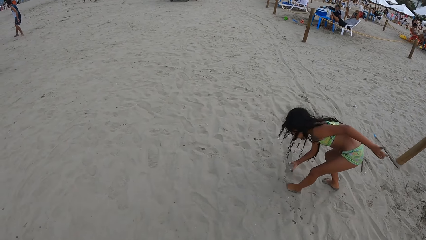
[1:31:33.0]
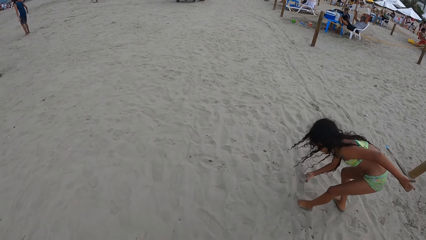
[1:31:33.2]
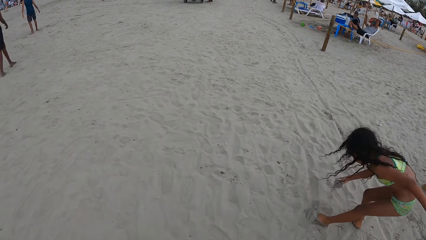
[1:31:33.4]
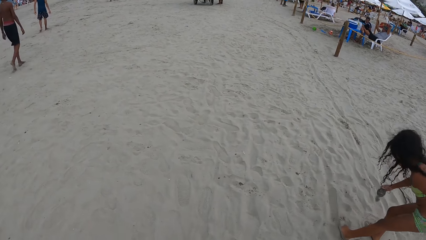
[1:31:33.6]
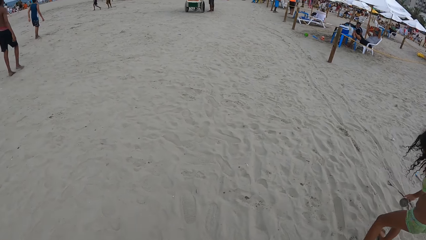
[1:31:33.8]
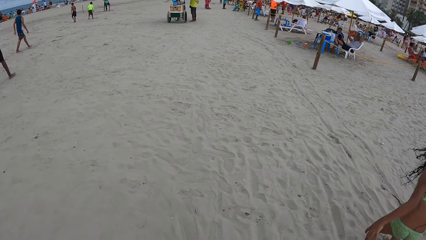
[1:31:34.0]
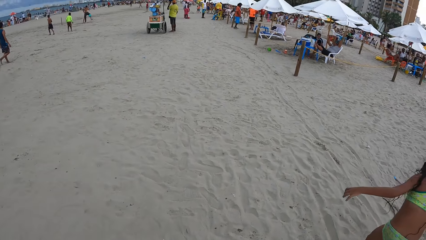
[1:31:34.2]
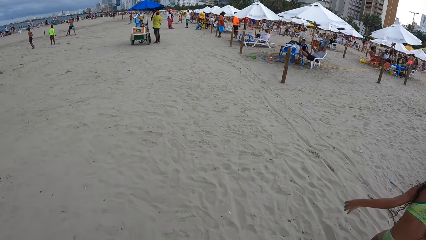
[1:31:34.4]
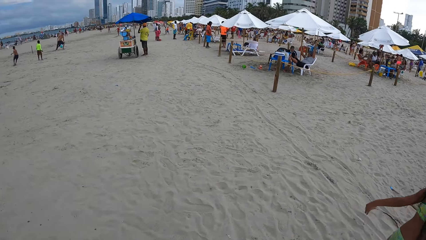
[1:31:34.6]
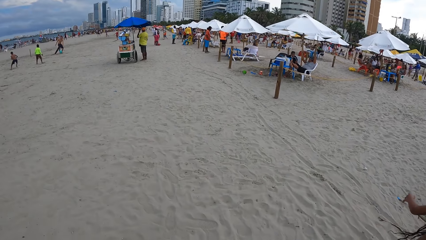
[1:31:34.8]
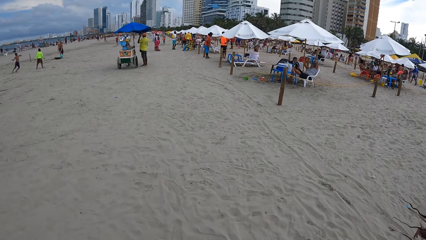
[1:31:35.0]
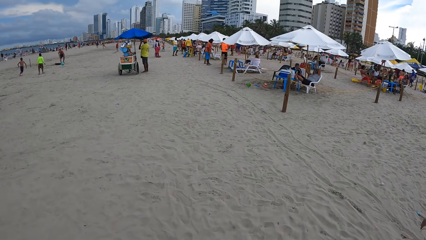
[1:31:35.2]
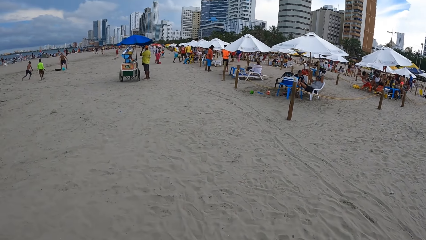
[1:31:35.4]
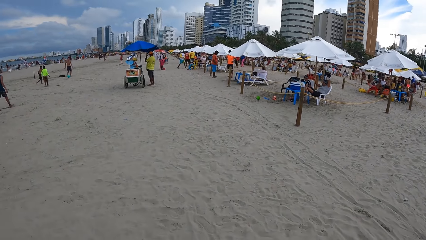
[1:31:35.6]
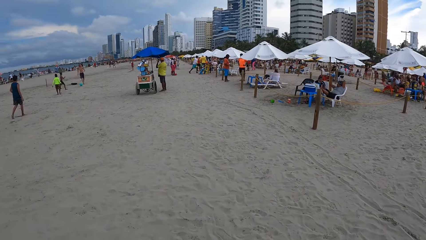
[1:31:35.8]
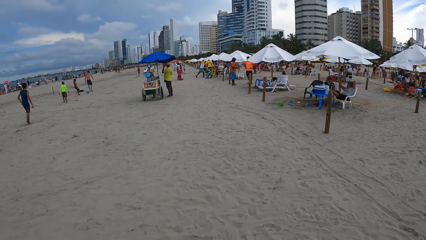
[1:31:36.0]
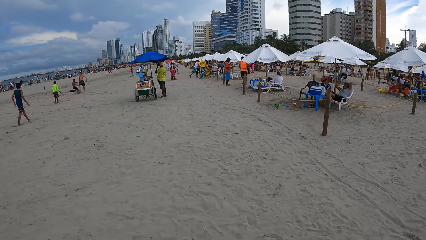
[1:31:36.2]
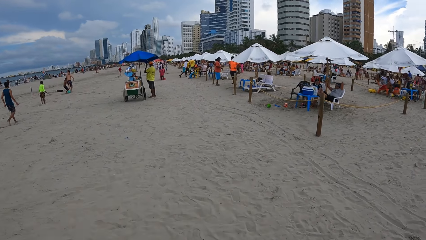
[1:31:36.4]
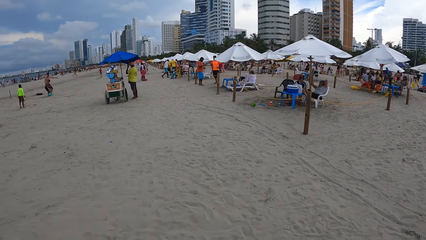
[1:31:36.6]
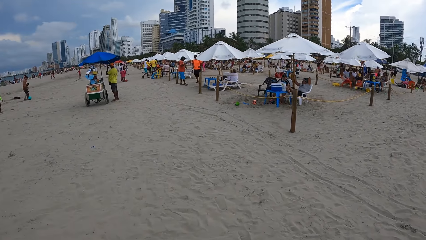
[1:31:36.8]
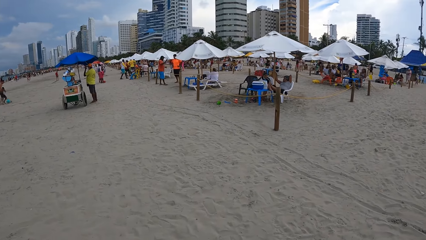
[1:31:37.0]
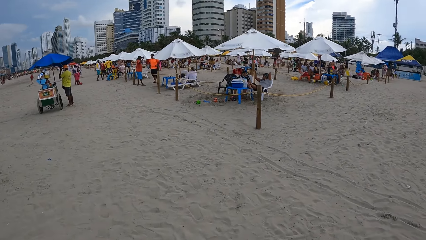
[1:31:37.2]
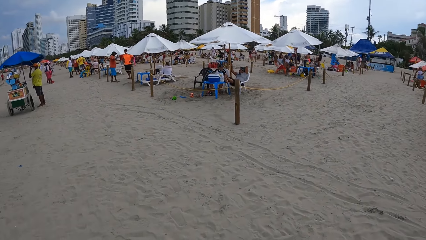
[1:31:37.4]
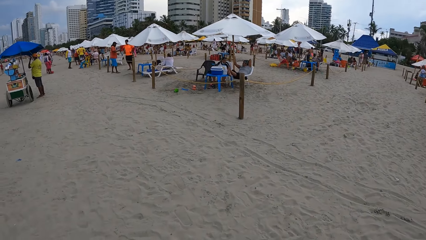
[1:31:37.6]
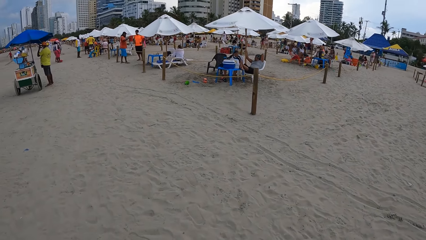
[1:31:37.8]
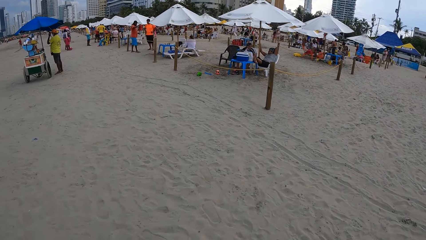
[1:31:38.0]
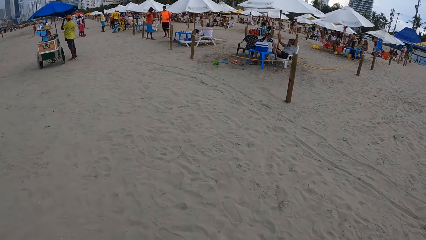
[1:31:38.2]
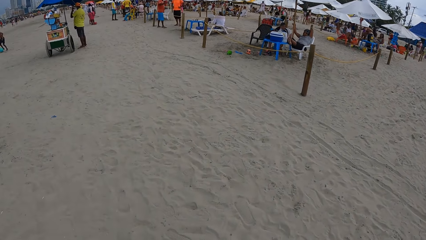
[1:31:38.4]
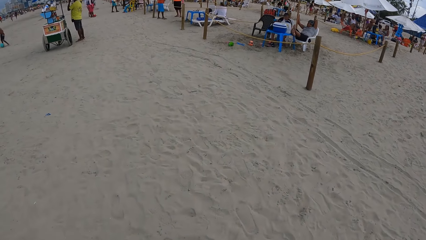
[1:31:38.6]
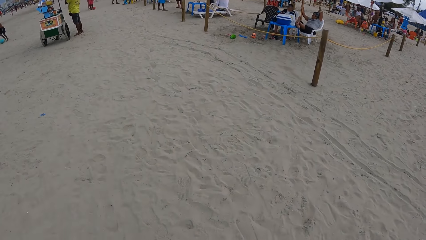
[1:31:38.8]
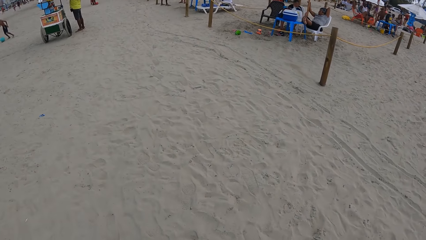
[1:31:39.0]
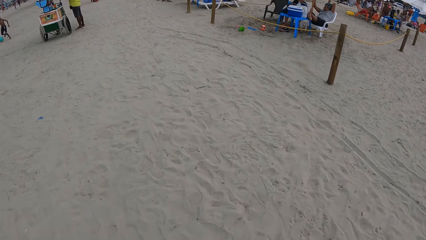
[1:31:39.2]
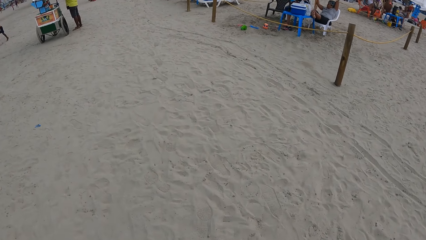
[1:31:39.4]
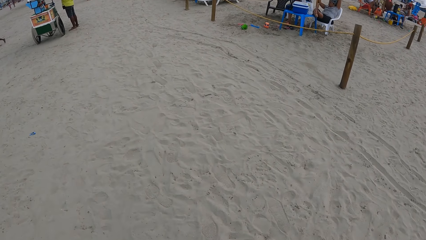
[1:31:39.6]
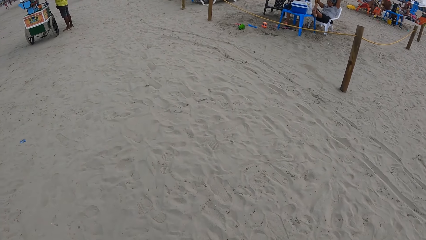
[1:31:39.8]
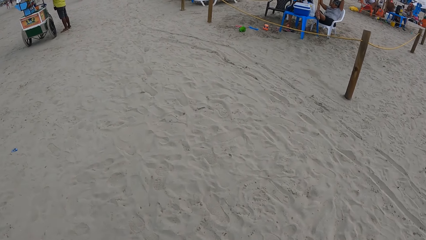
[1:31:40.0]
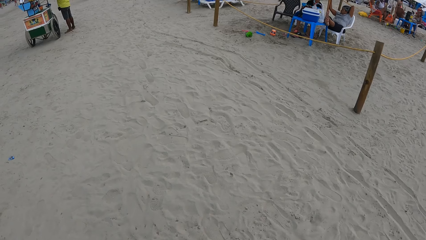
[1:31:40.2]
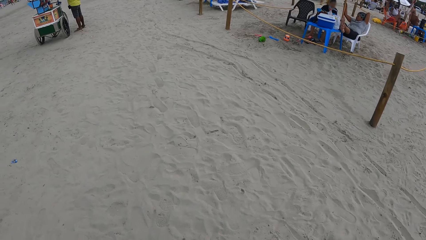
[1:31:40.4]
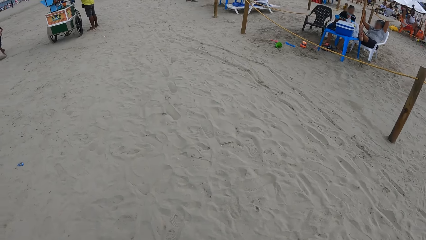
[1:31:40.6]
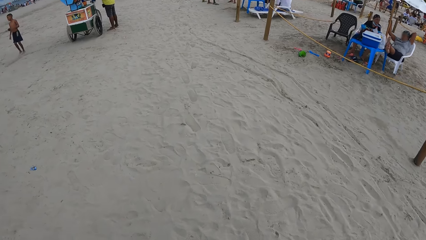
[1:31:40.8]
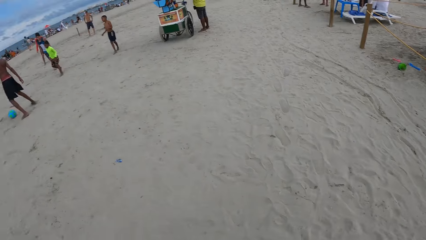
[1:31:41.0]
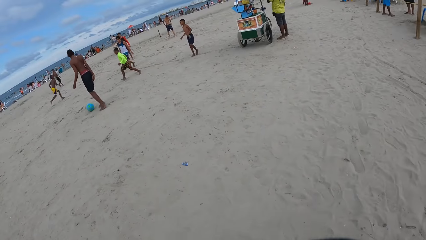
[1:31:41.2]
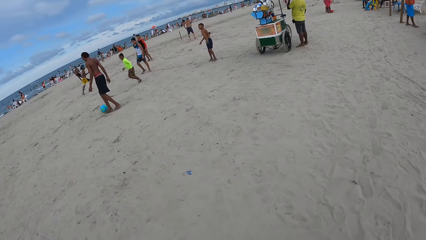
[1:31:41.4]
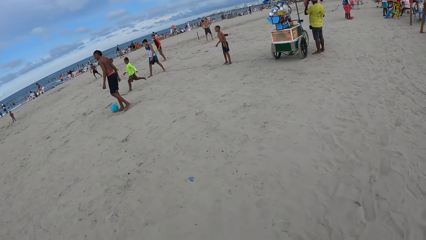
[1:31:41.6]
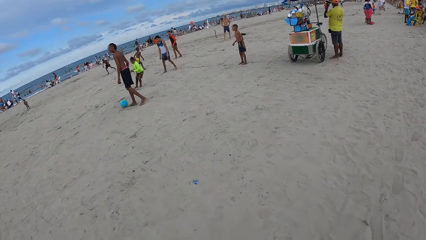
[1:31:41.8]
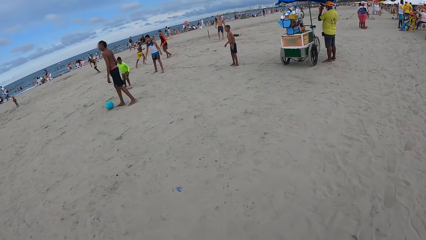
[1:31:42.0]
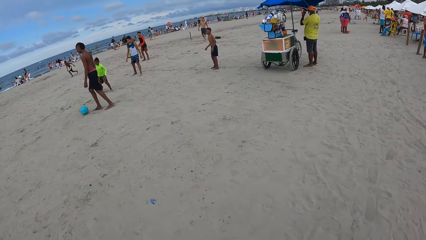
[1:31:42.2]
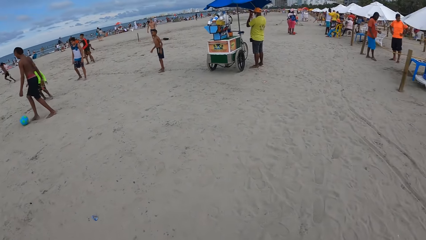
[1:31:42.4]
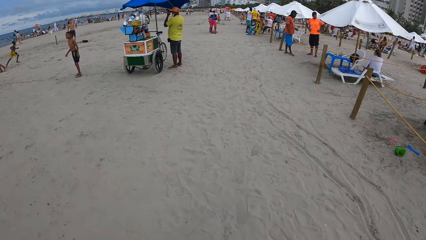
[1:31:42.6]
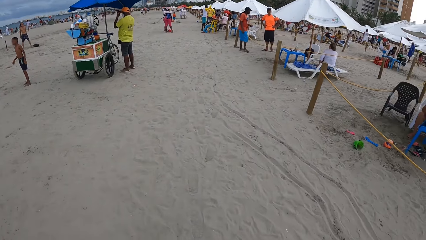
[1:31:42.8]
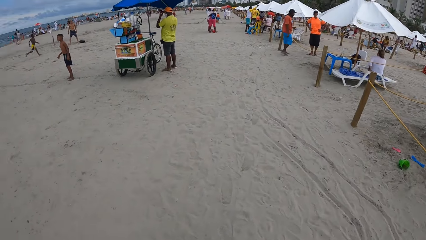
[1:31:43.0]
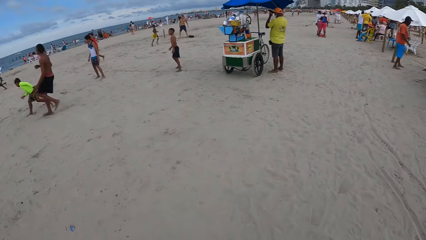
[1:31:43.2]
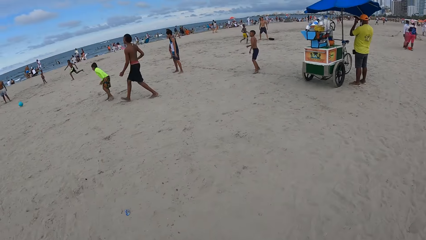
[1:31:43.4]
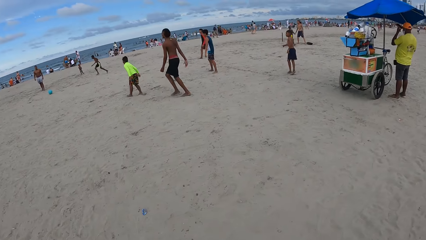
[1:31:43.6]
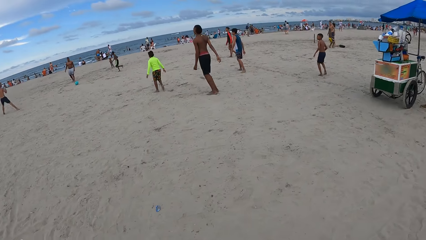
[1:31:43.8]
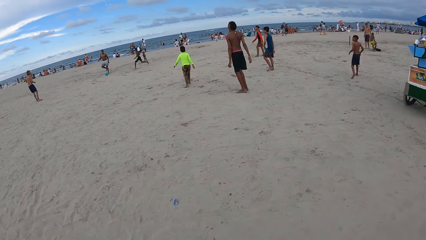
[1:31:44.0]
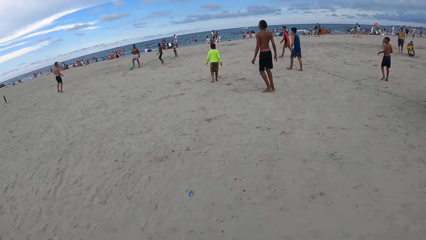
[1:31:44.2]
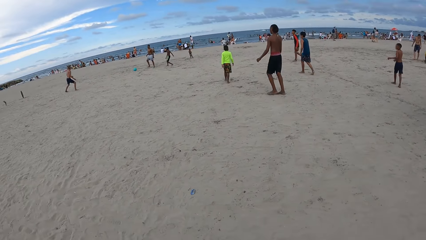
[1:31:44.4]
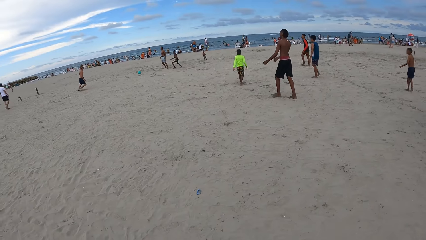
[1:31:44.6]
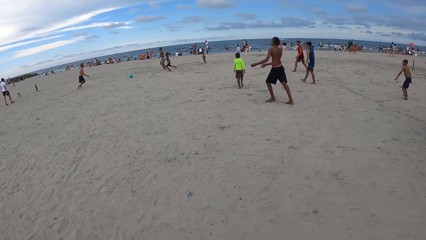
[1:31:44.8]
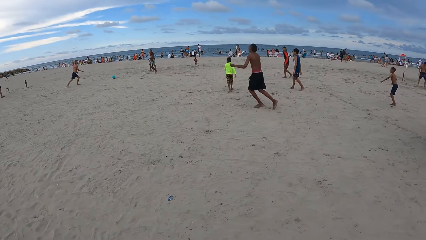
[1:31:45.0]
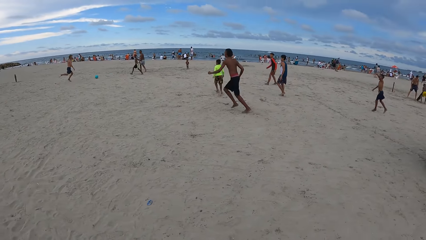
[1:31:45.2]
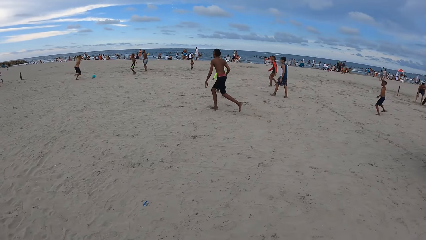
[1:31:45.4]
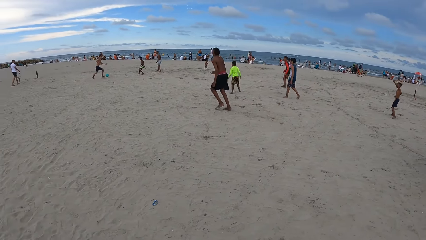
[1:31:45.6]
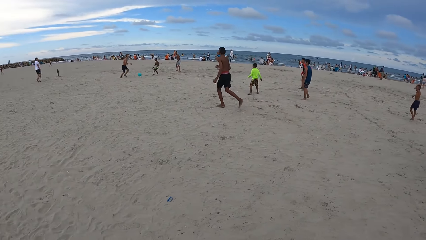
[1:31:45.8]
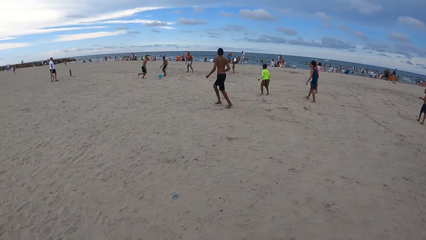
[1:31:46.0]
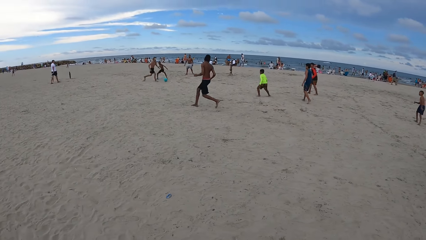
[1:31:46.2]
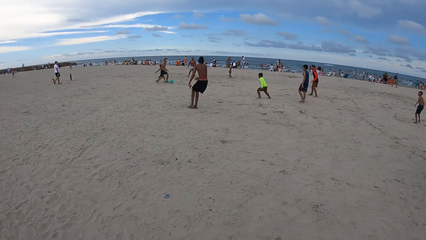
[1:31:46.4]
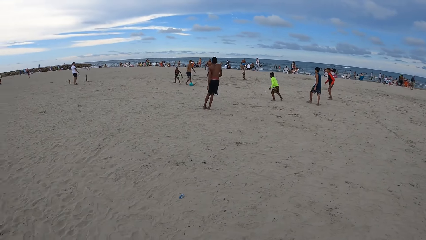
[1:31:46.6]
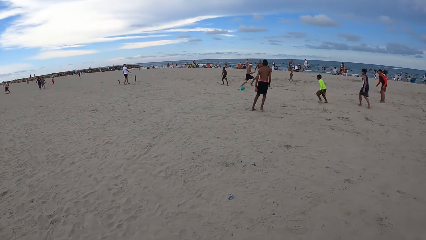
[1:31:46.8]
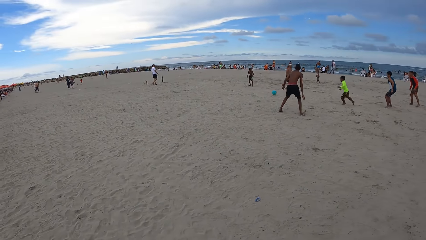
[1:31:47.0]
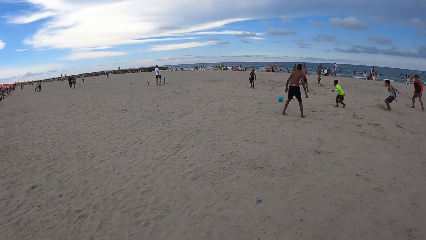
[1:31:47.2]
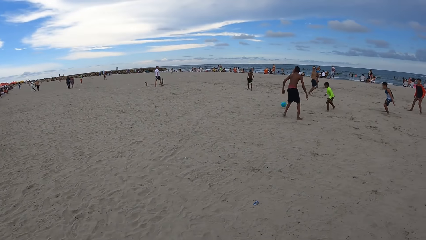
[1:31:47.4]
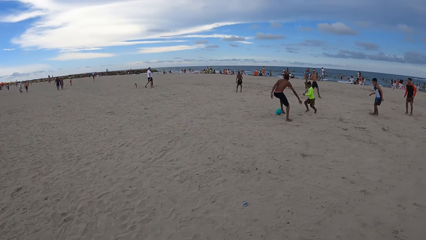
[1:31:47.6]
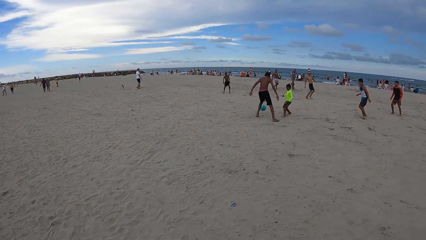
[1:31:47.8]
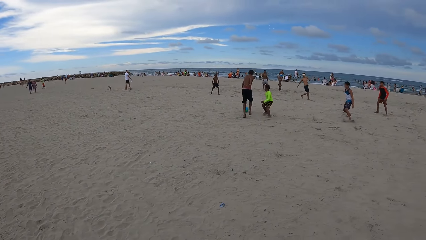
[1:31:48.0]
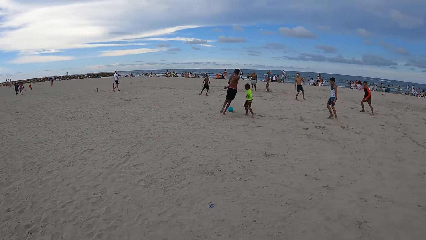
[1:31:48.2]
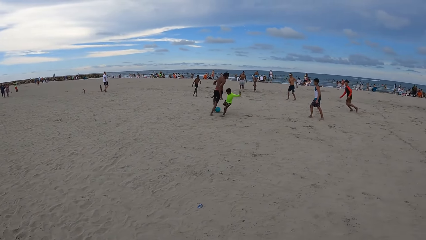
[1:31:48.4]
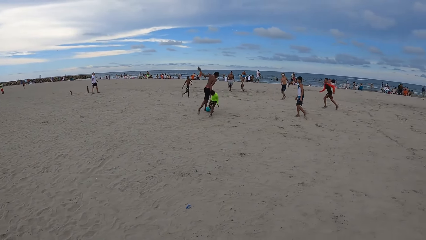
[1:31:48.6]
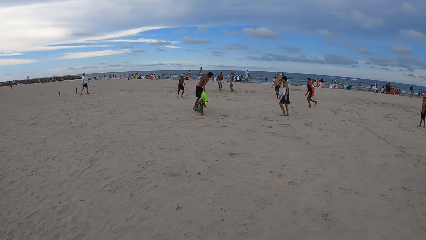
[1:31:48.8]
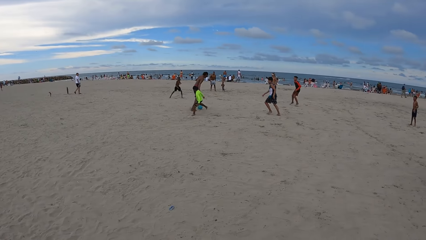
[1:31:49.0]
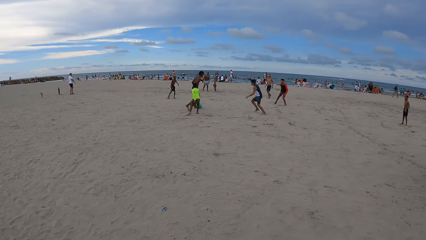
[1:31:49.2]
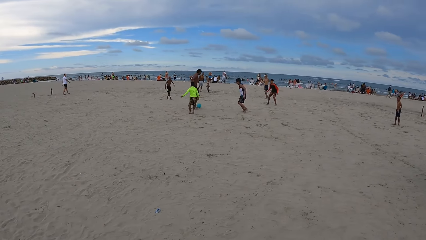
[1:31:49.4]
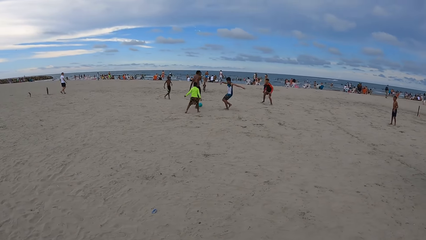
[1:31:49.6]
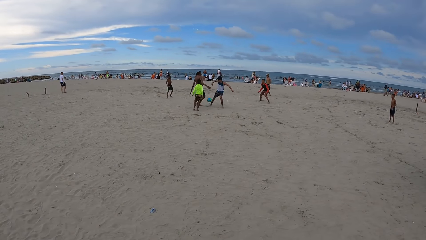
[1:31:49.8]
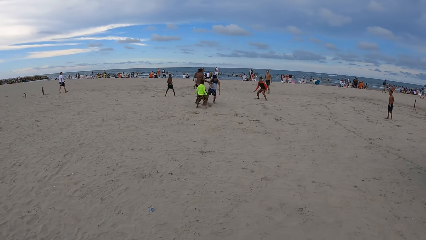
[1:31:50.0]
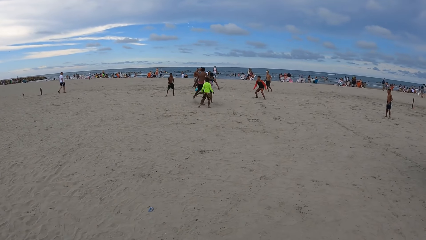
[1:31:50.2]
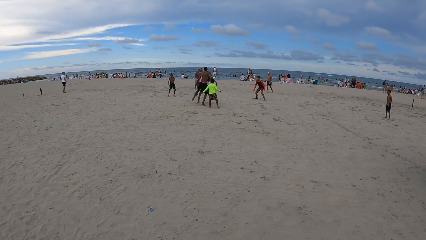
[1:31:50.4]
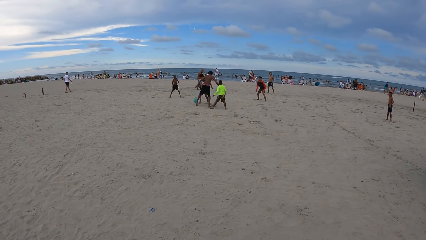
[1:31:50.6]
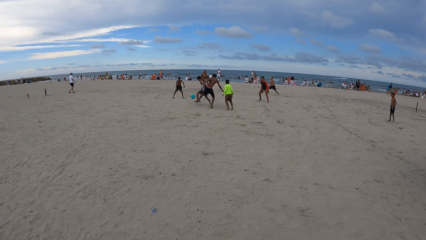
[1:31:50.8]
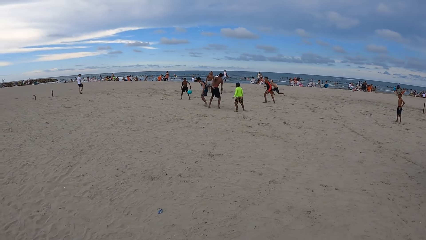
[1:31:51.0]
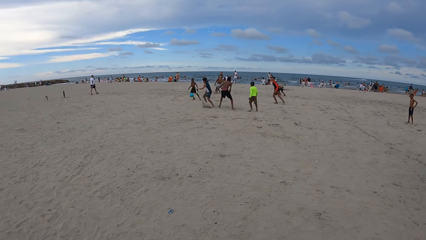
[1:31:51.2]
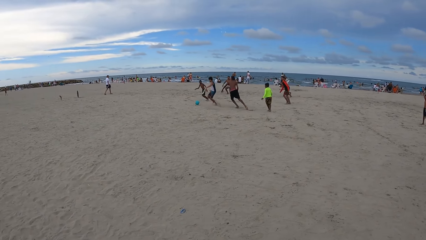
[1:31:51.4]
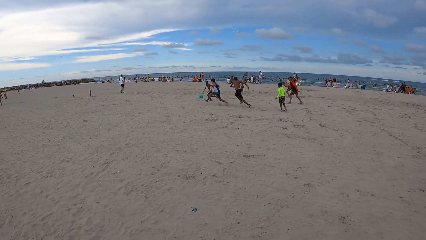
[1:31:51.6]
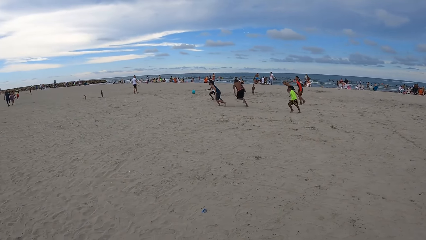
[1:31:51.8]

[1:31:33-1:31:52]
The camera wearer walks on the beach. They look around. They walk on the beach. They look around. They turn around. They look around. They look around again.
